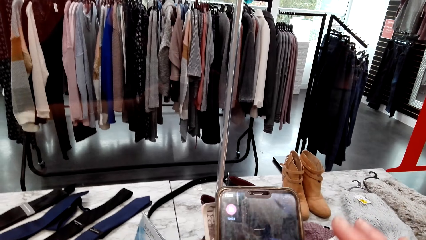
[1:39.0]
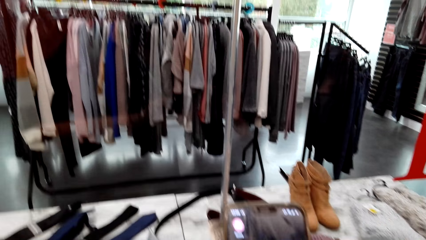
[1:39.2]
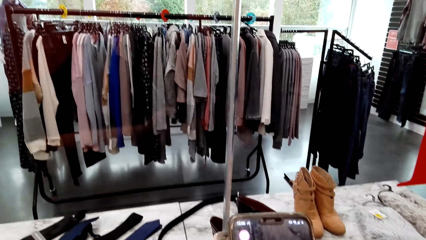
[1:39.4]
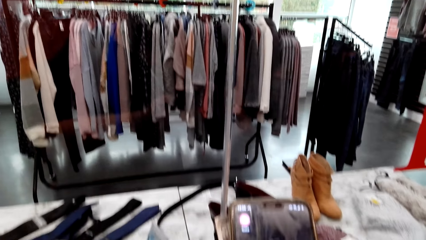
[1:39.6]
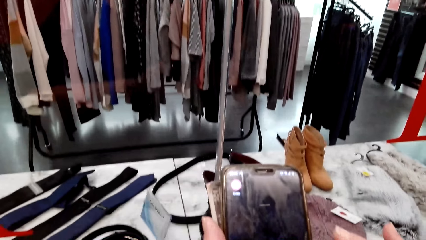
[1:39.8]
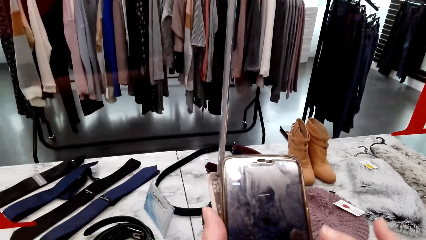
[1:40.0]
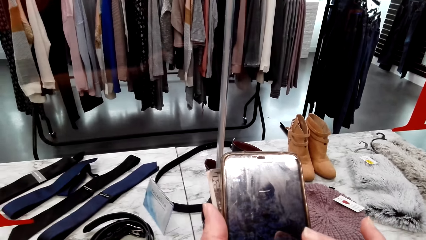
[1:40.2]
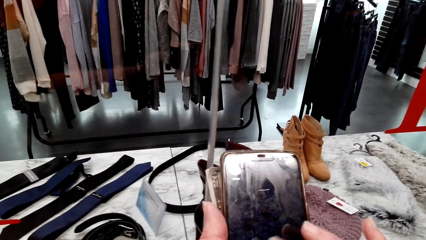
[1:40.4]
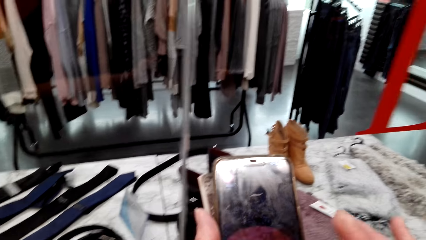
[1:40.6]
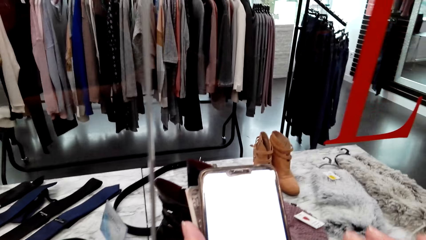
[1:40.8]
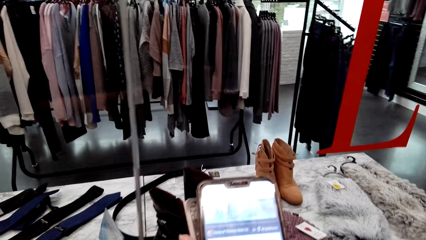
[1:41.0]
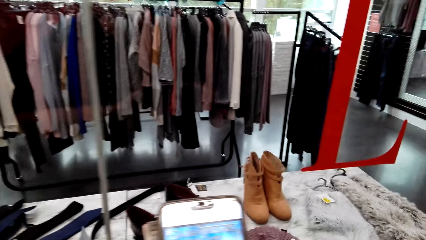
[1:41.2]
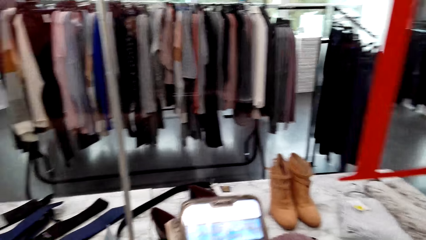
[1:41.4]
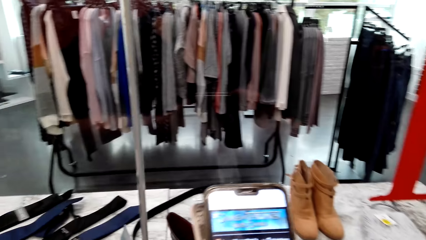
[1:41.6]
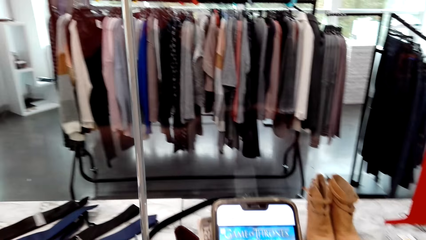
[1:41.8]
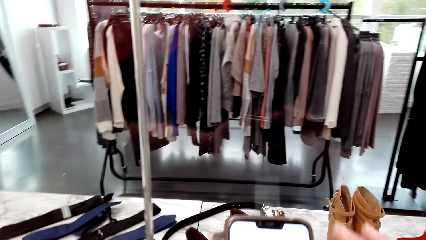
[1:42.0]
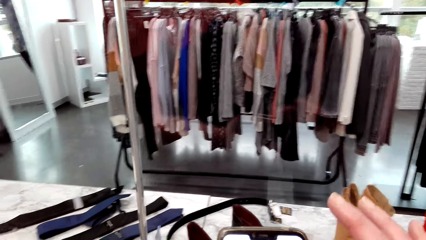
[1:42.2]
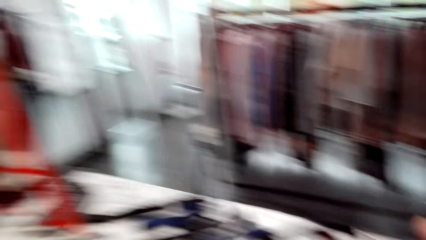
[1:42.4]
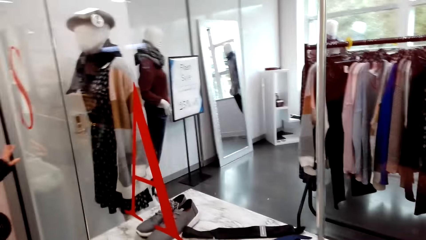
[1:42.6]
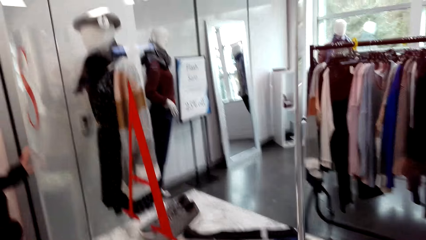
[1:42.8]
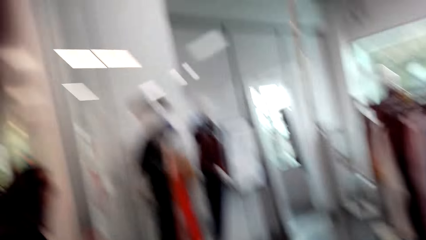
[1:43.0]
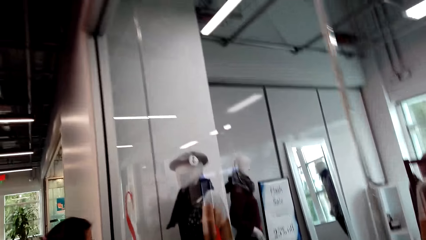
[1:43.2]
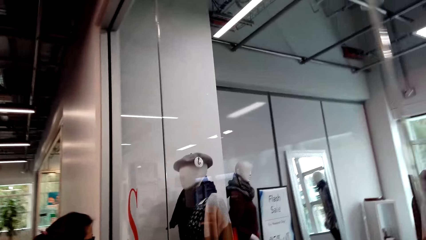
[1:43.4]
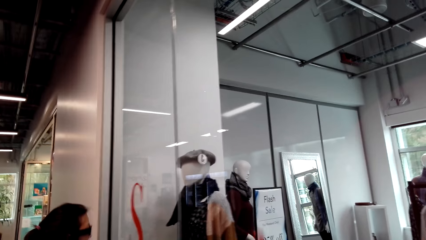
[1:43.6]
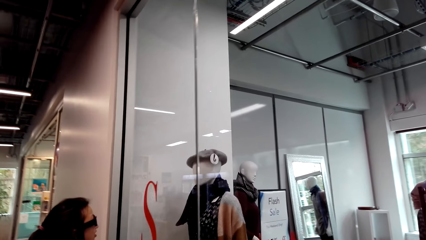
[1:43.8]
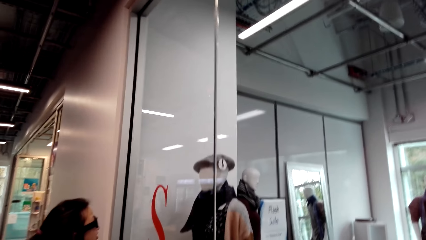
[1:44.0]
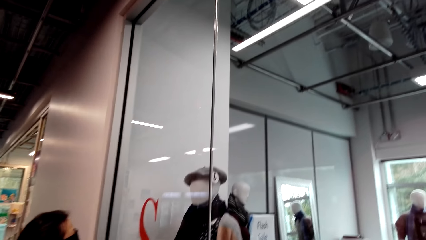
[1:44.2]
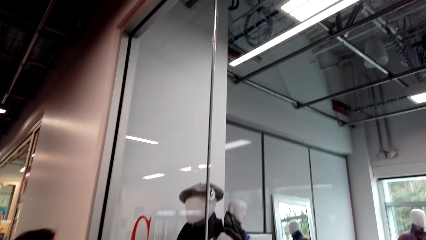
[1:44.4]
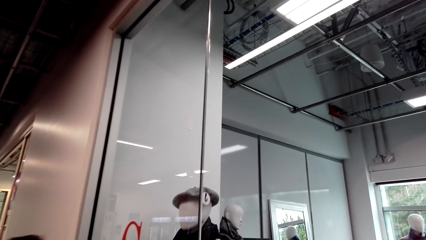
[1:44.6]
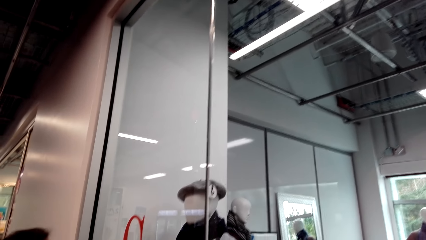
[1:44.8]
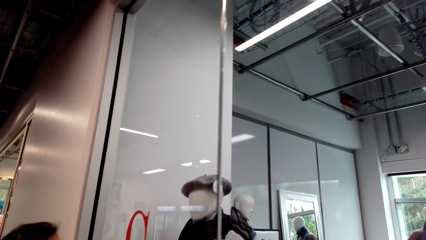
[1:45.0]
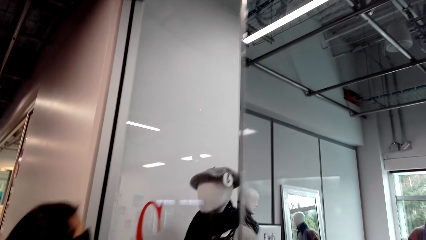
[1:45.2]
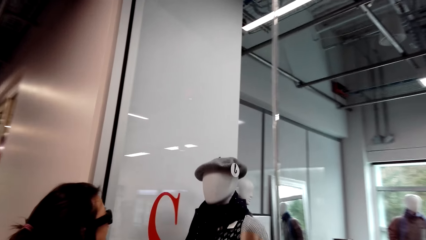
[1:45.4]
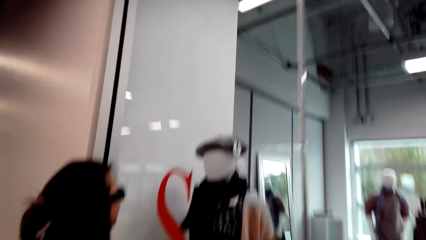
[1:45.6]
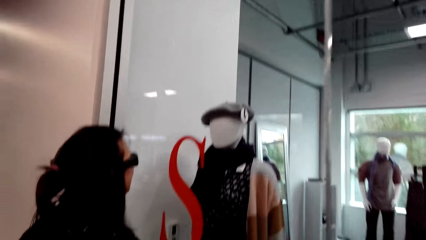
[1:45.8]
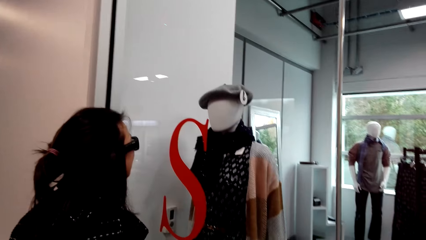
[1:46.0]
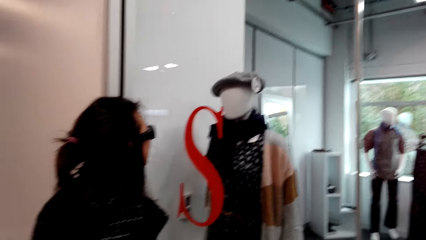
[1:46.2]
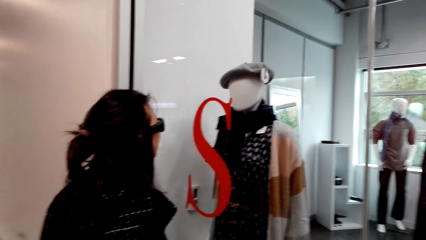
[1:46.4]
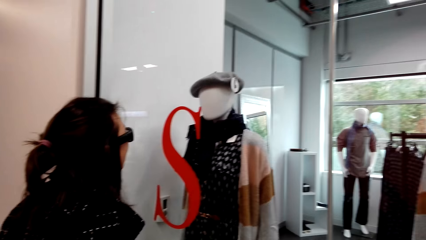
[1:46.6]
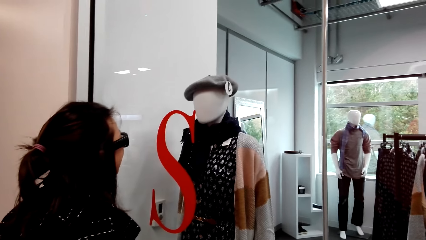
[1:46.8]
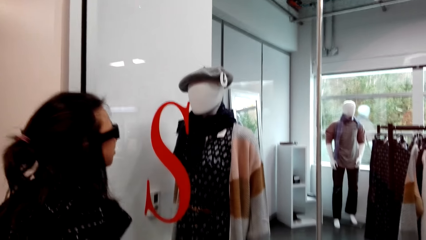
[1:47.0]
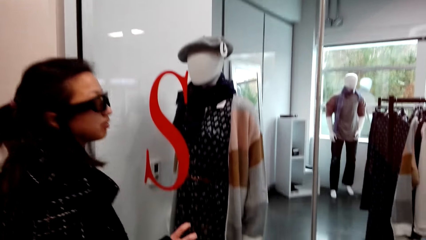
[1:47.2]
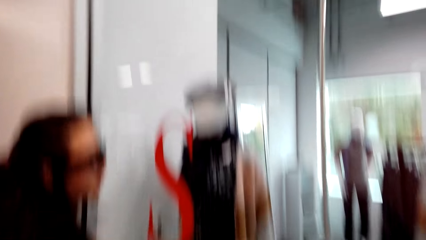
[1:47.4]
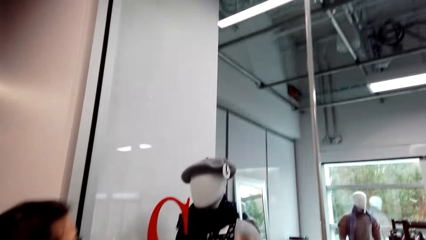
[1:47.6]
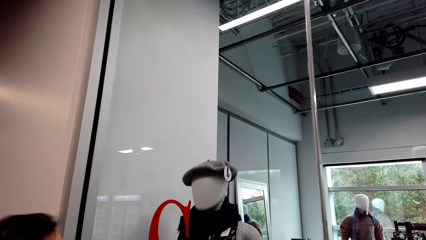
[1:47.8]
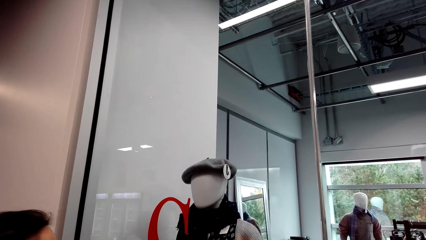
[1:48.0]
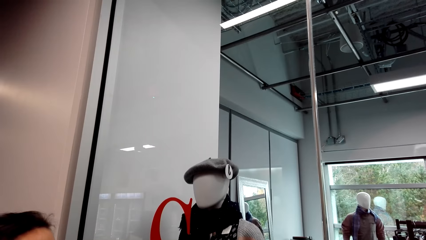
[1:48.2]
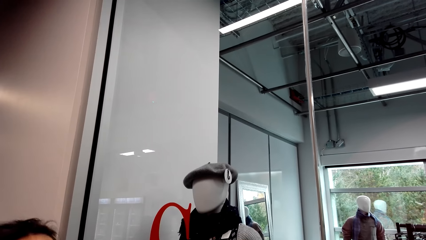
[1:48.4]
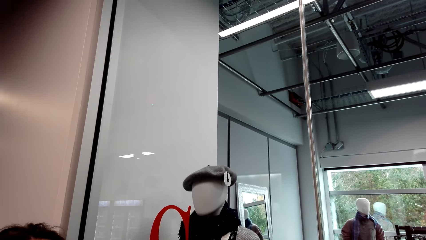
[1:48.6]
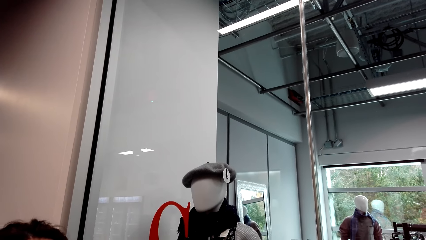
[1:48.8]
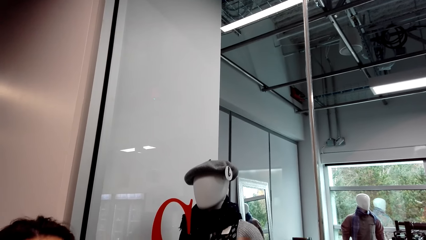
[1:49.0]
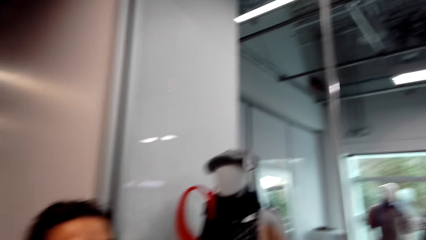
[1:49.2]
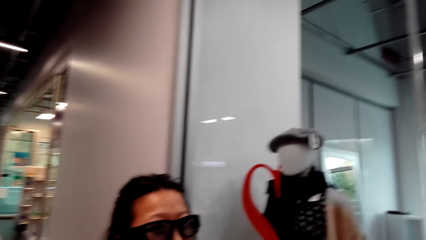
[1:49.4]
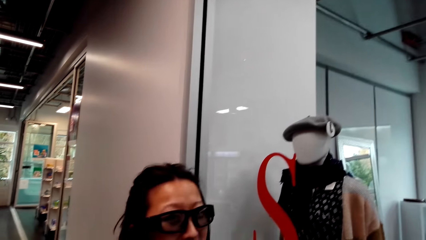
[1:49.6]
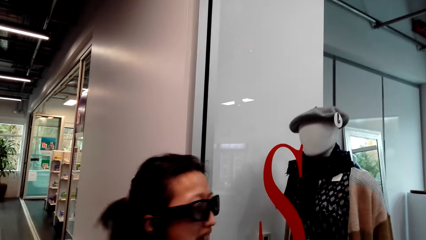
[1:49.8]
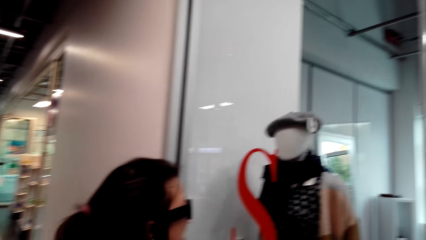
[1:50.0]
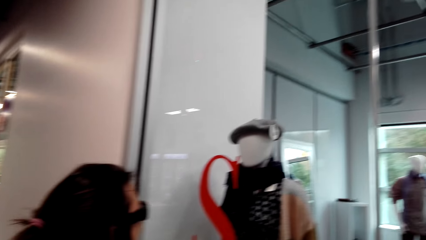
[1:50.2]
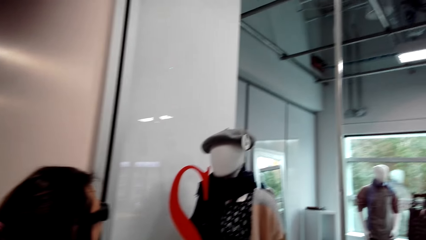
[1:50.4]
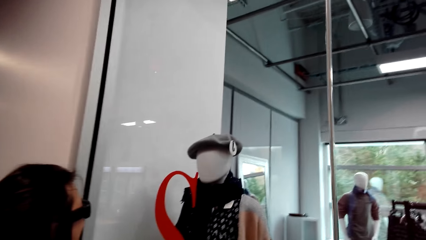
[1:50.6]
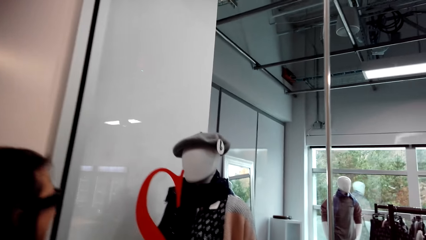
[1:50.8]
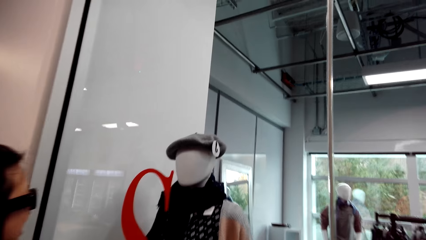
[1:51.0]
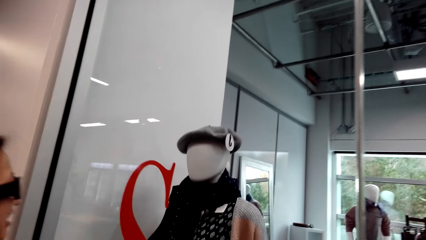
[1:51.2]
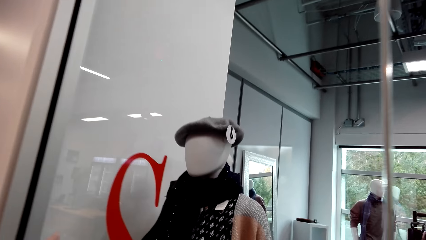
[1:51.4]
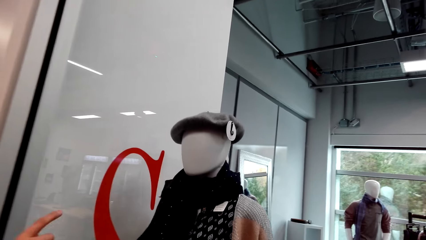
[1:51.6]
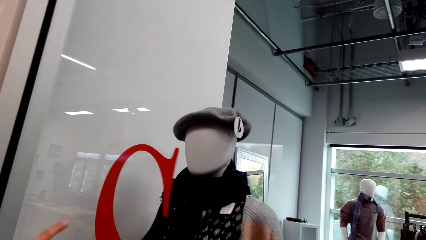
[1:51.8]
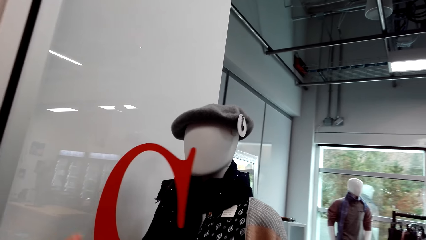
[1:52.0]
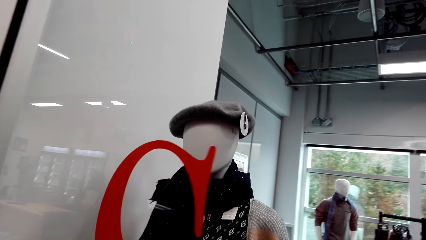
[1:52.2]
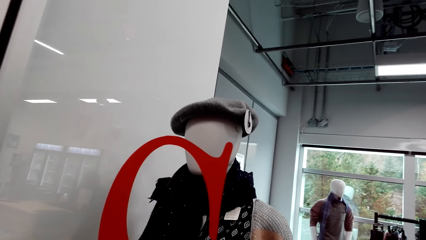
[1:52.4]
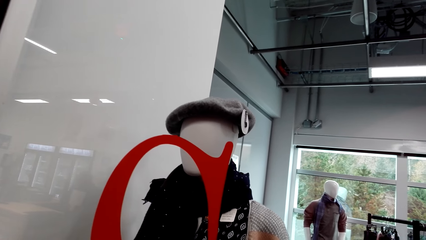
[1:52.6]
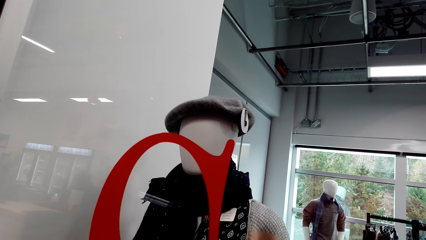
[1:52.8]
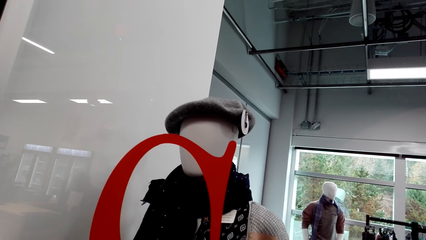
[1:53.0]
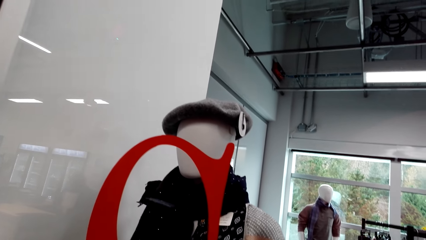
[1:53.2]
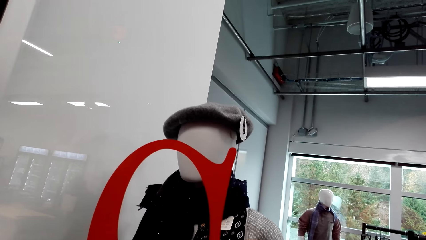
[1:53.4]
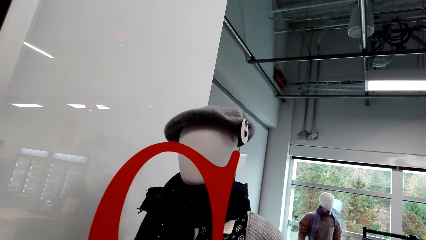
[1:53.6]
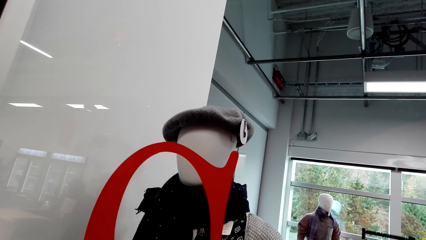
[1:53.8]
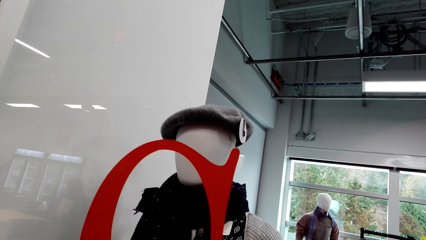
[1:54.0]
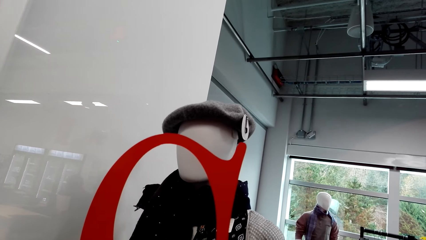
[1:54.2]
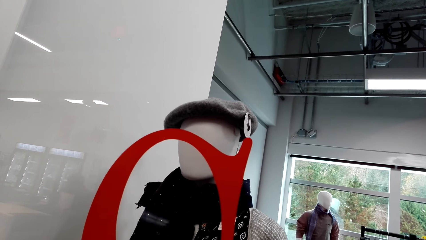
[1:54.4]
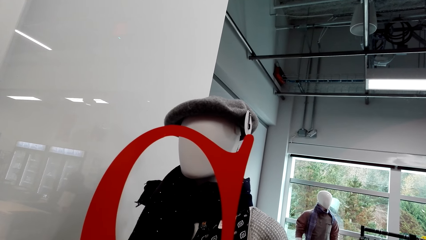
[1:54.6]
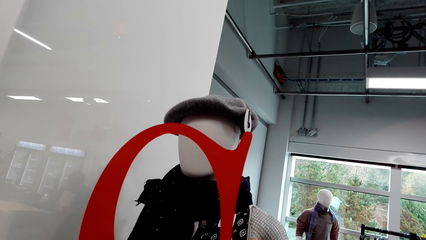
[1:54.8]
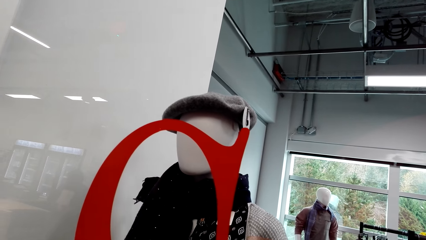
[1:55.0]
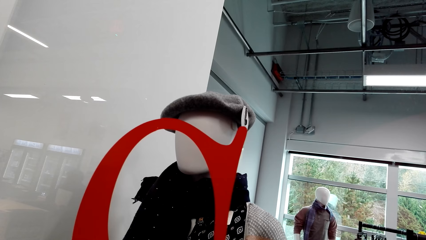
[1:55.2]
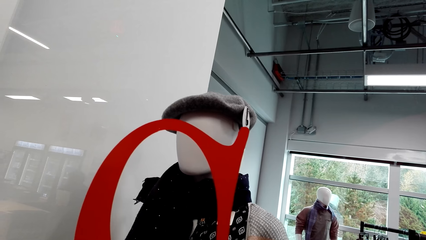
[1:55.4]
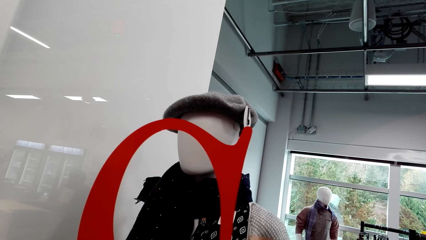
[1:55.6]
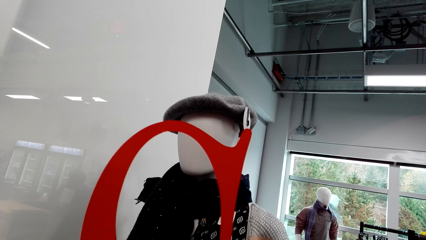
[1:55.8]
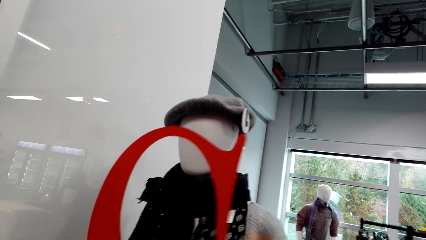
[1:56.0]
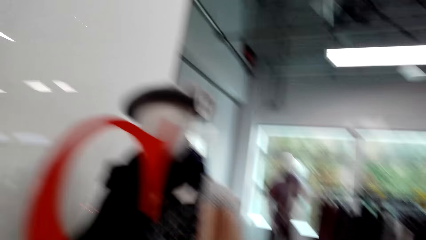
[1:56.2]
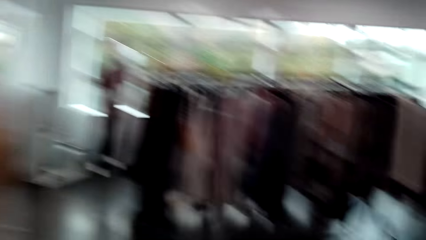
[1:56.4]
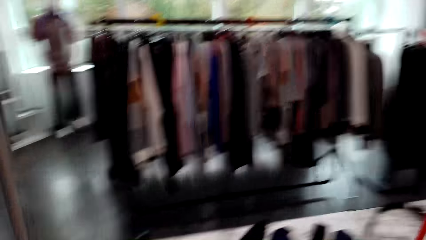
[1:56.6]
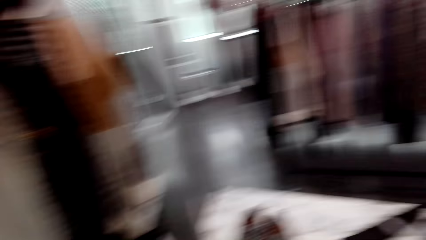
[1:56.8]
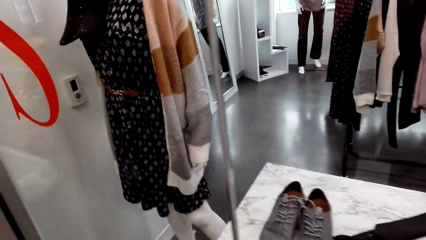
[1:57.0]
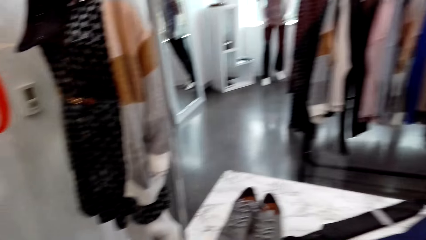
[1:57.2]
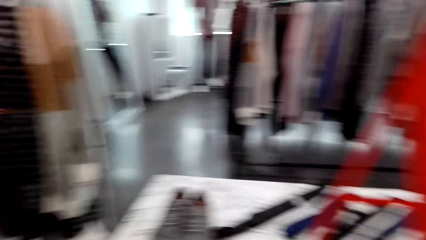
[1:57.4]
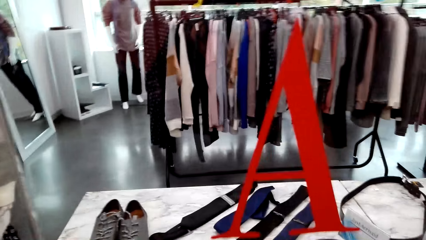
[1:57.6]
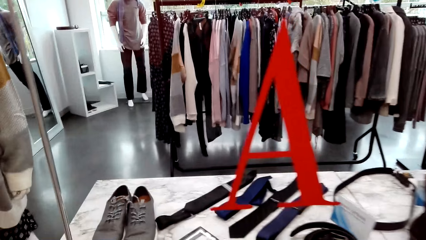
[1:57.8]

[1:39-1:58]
The camera wearer scrolls the phone. They look around. A woman stares at the scarf. The camera wearer speaks to the woman. The woman speaks to the camera wearer. The camera wearer stares at the scarf and laughs. The woman speaks to the camera wearer.
